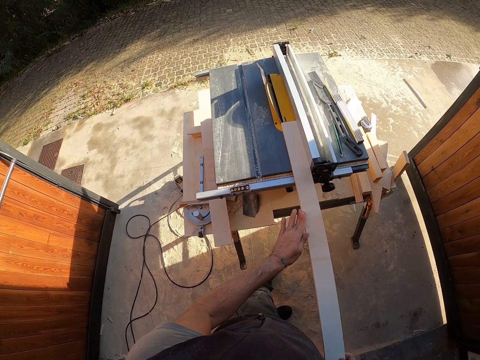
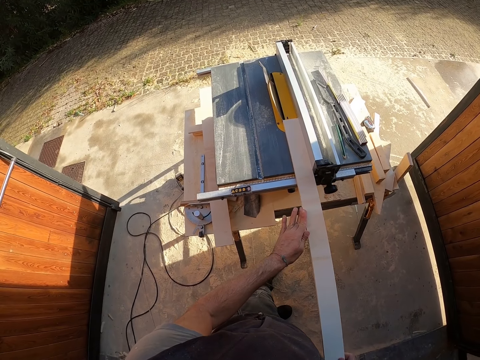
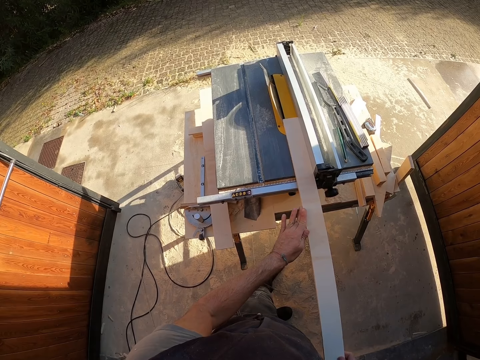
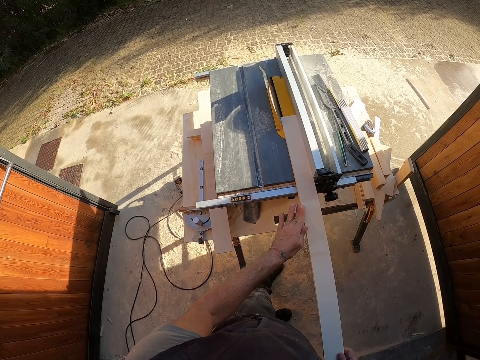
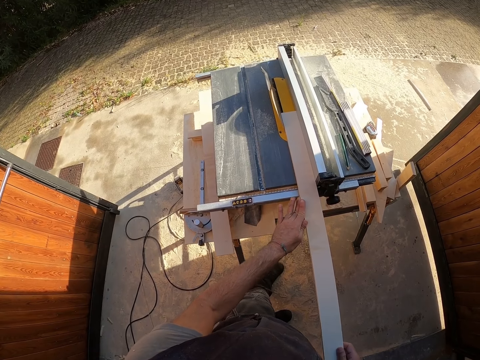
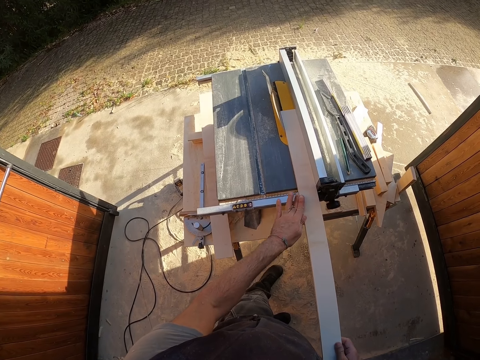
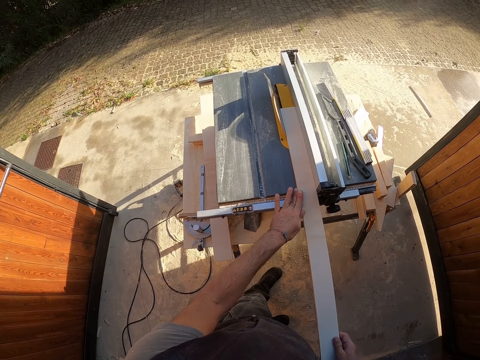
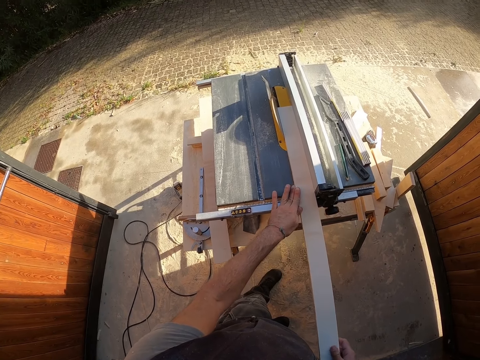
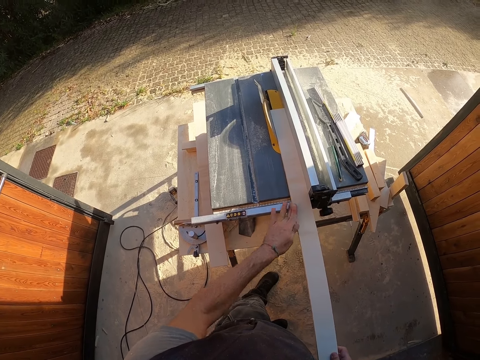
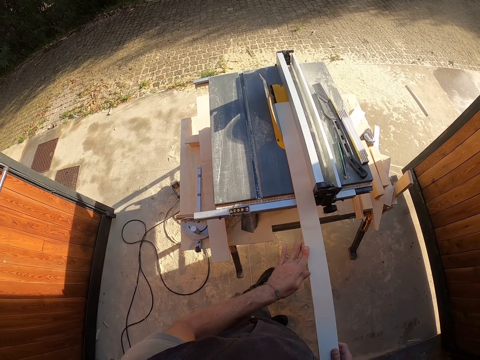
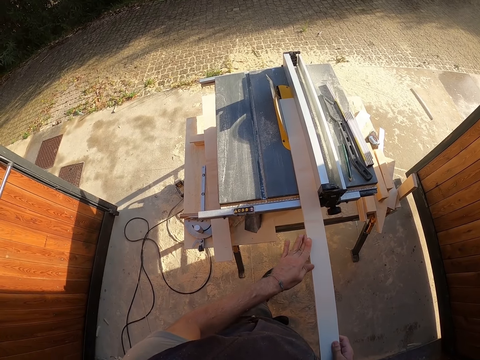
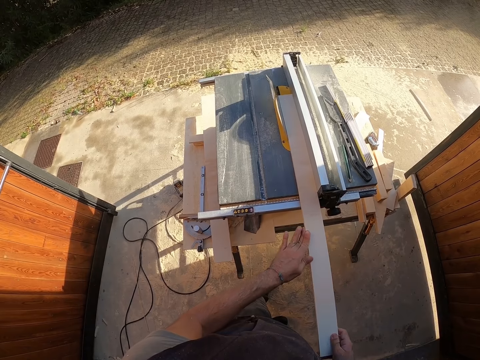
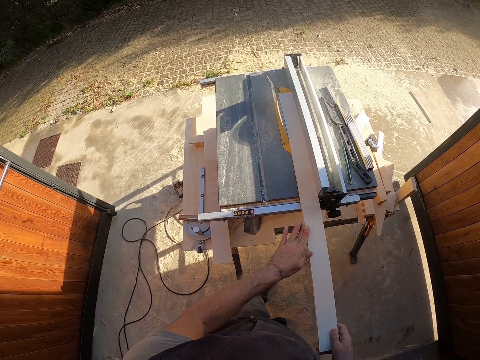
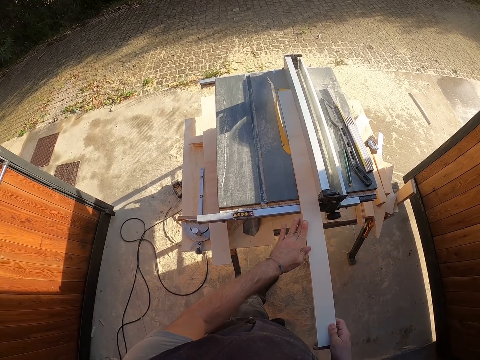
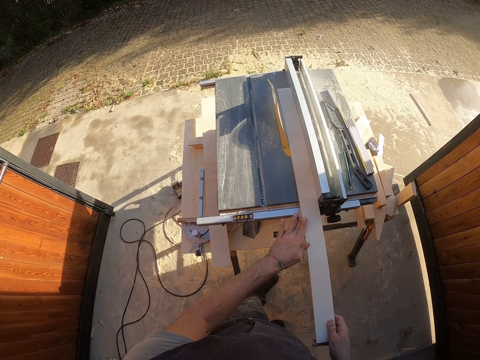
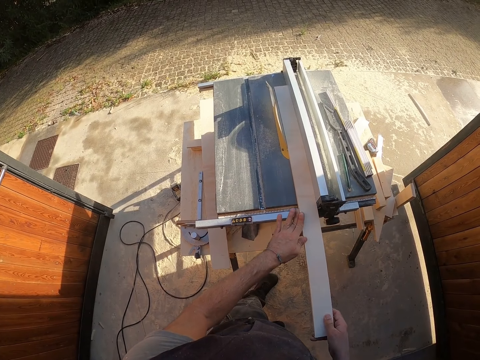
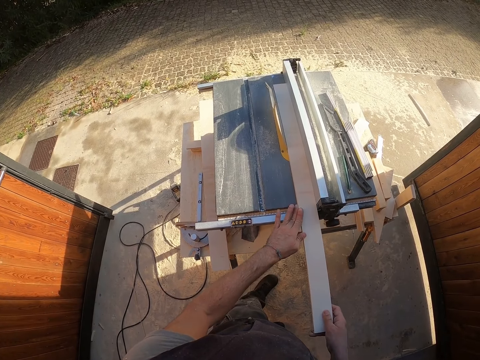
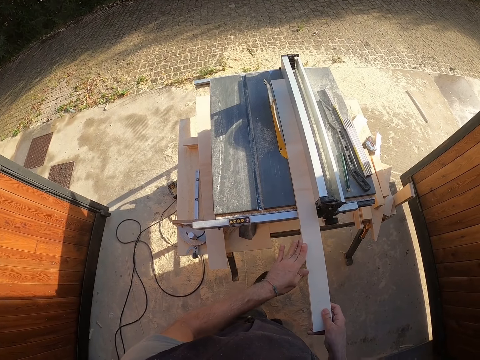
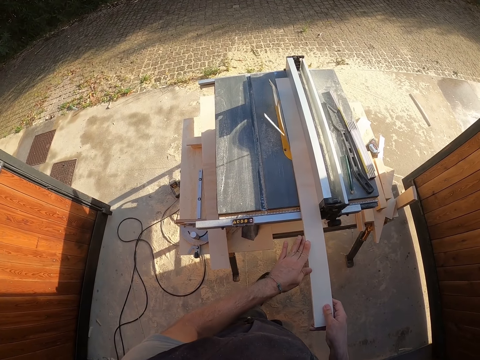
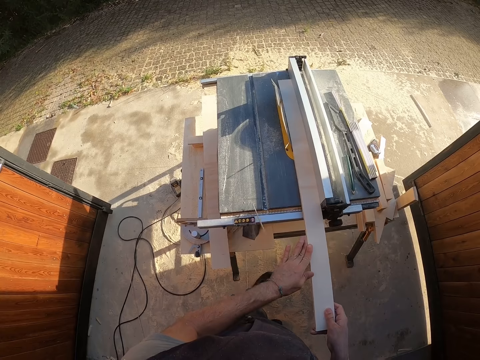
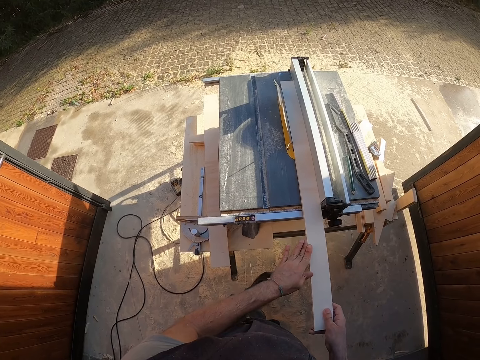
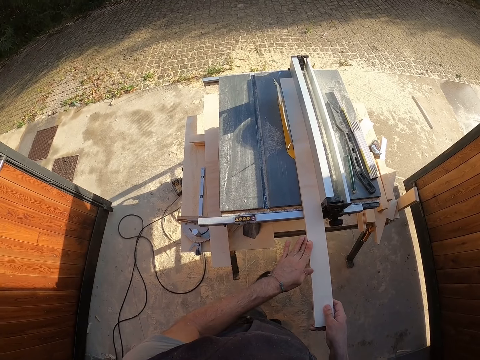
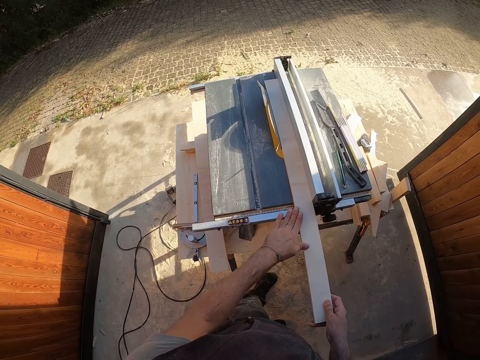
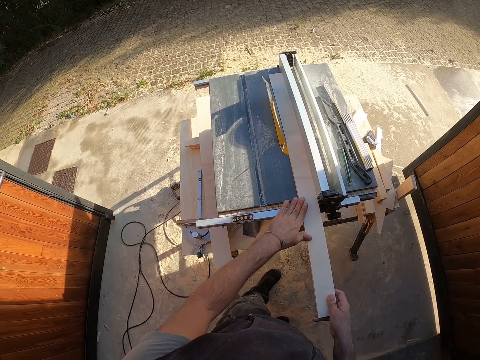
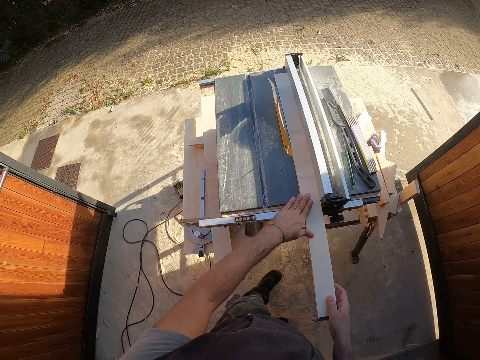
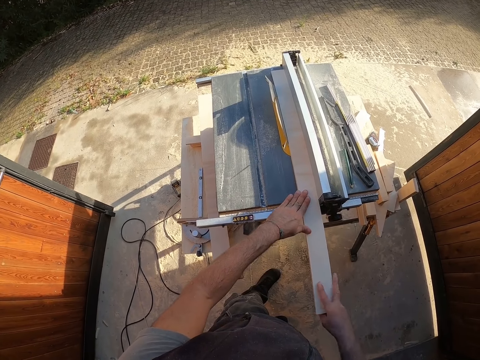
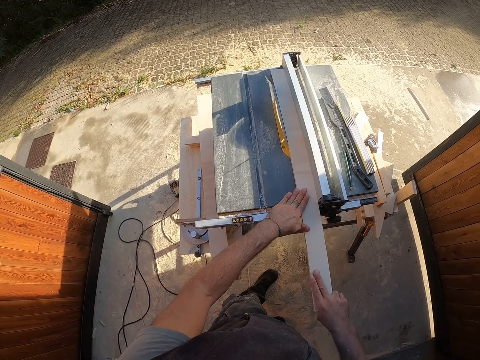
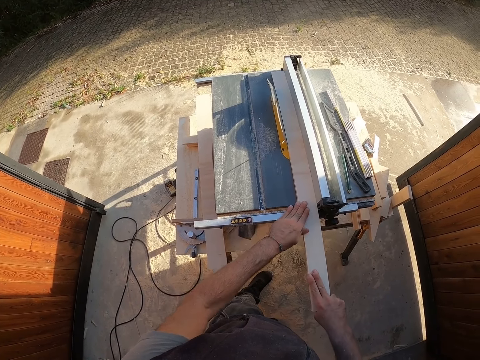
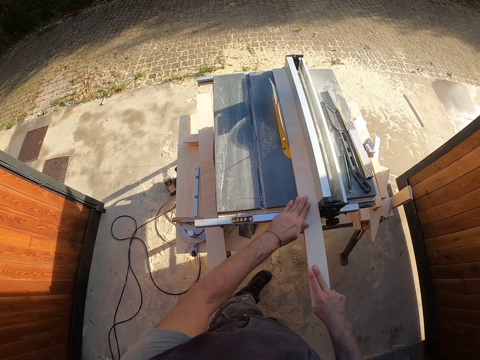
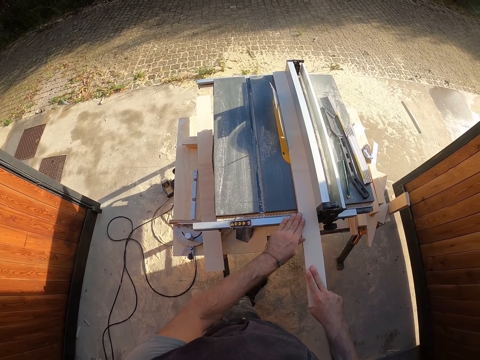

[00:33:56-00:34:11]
The camera wearer trims the wood using a machine.

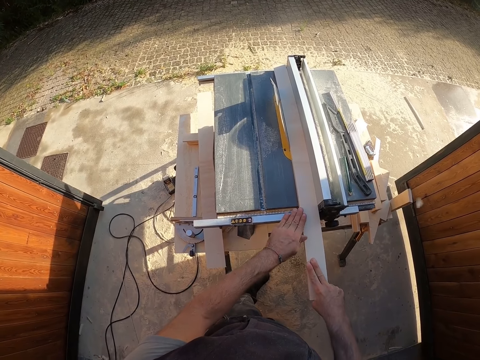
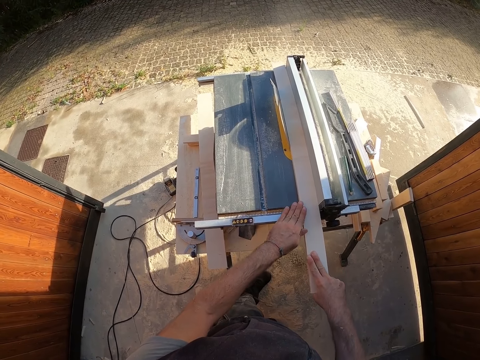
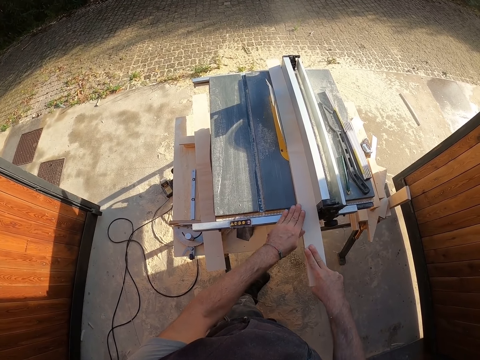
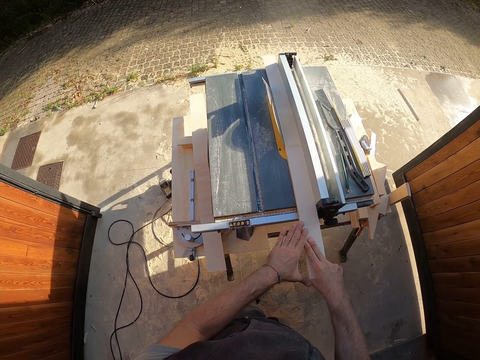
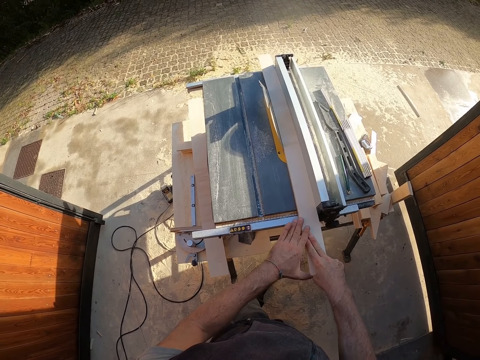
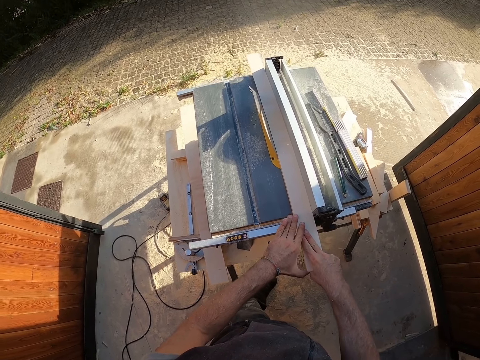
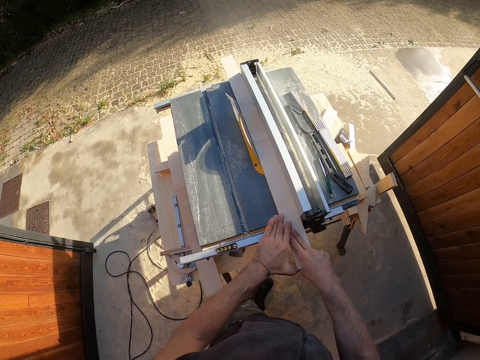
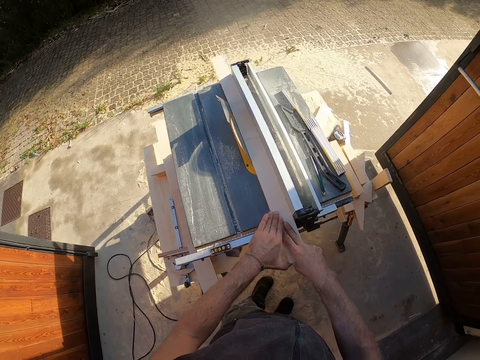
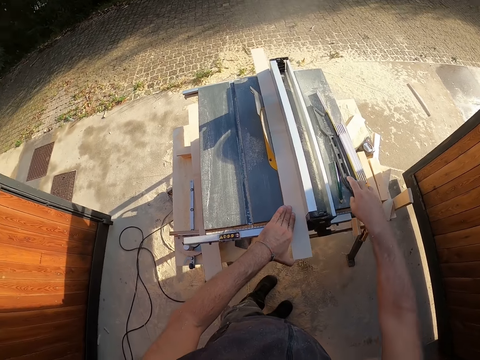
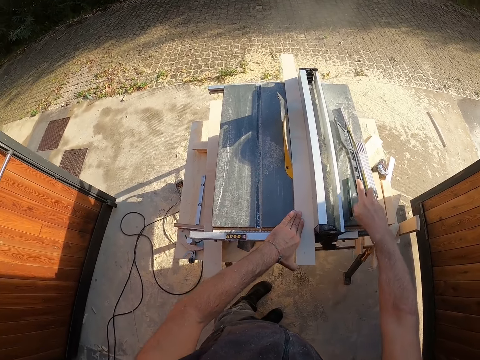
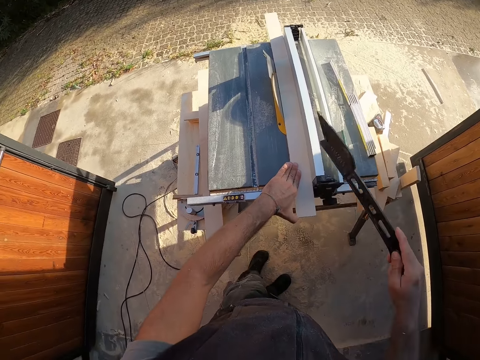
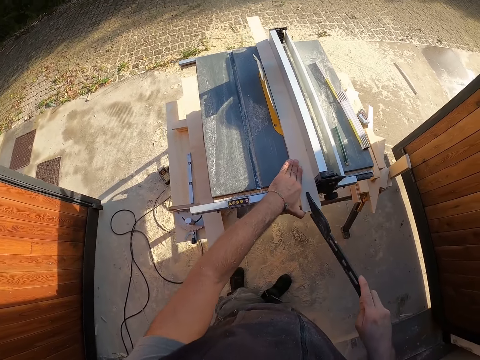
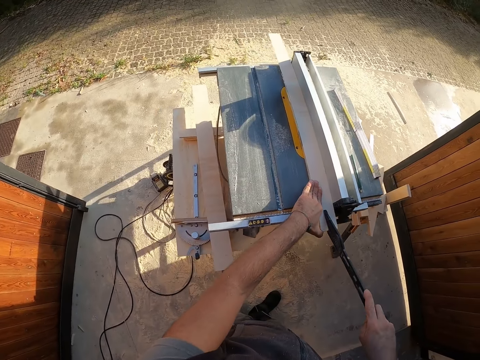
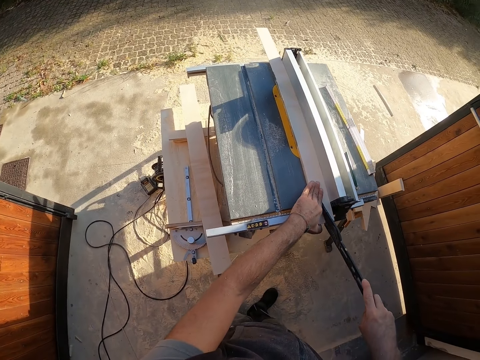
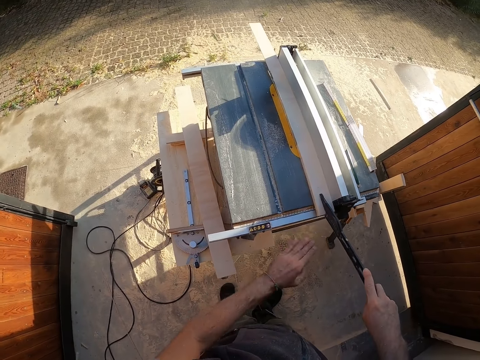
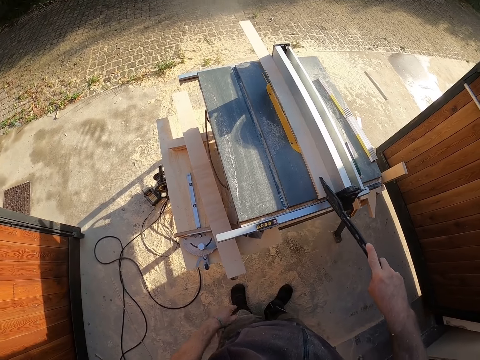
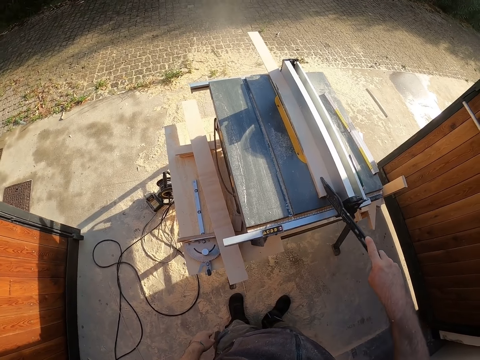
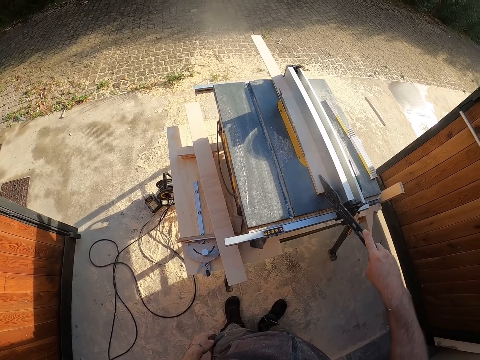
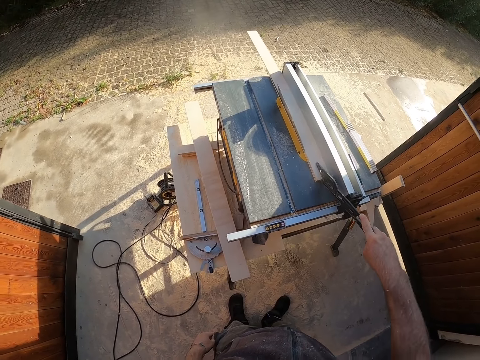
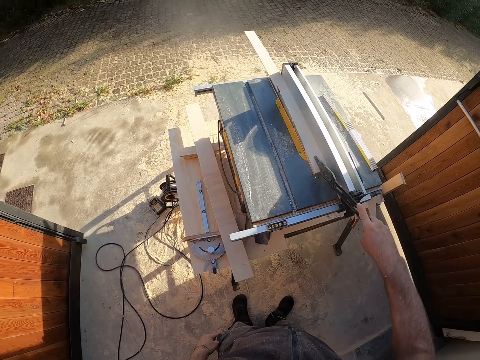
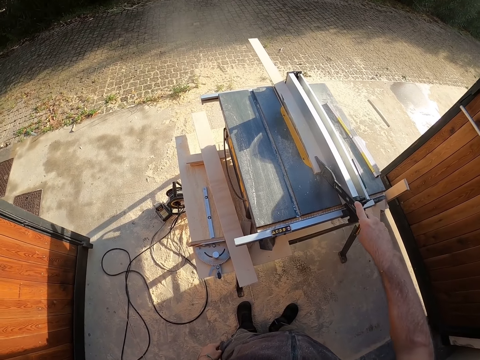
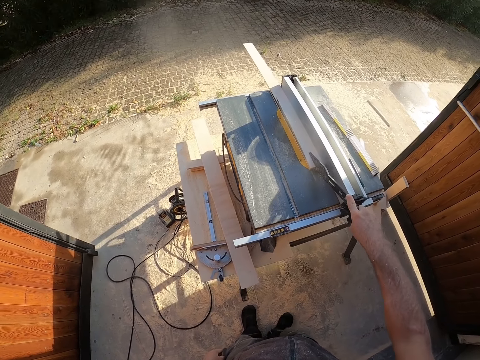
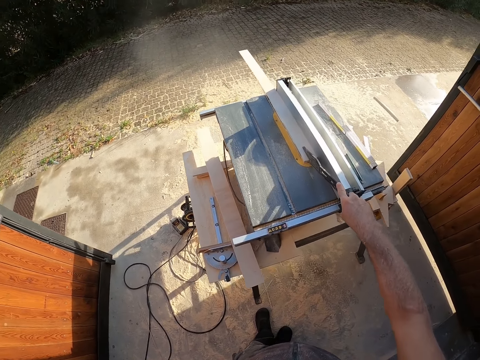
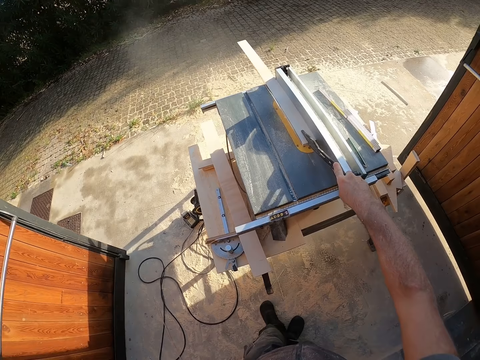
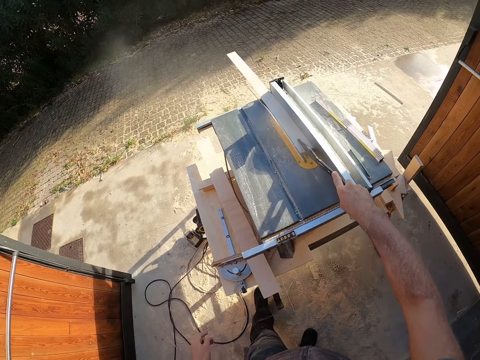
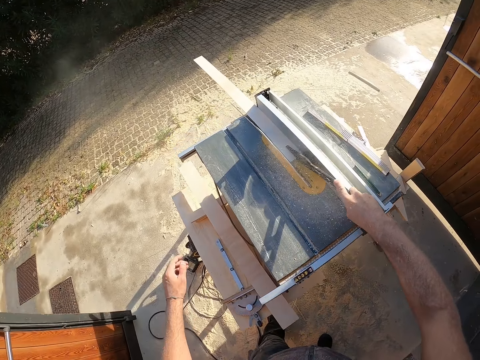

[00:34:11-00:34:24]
The camera wearer picks a metal bar or rod from the table saw with his right hand. He holds the wood with the metal rod. He pushes the wooden plank with the metal bar in his right hand.
